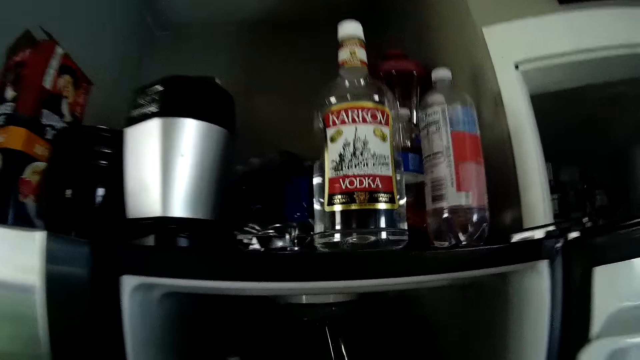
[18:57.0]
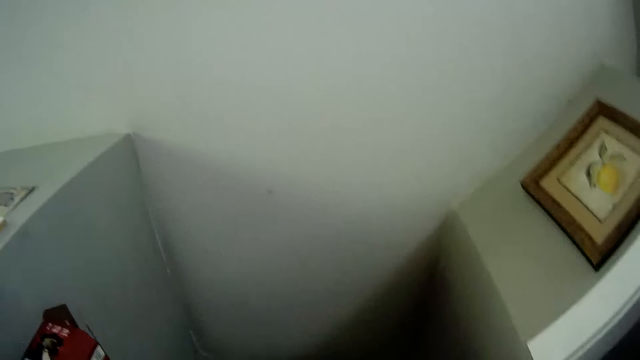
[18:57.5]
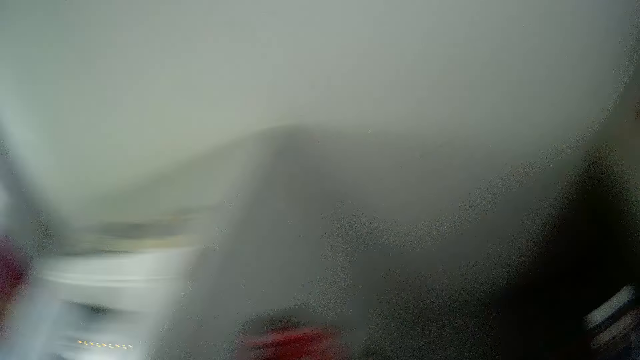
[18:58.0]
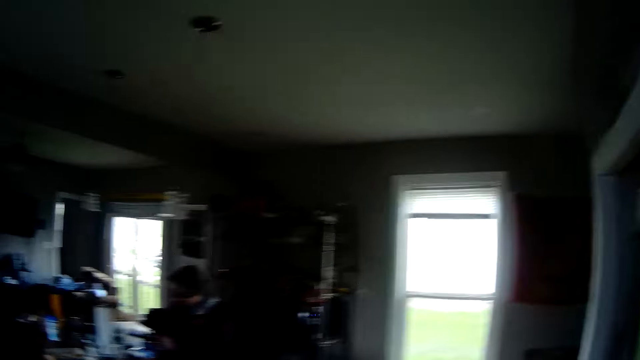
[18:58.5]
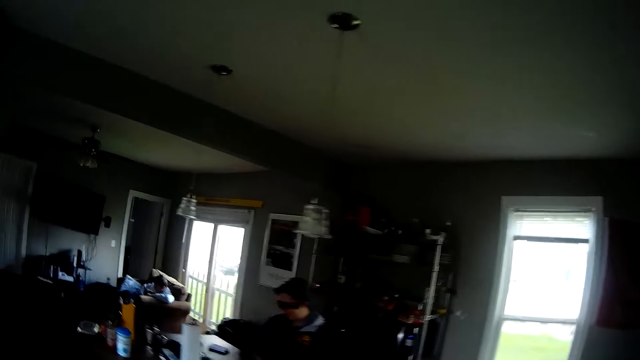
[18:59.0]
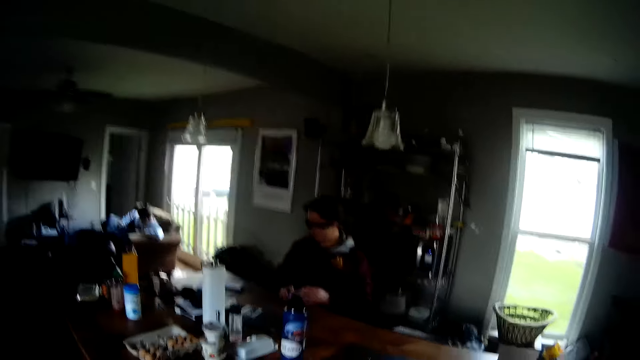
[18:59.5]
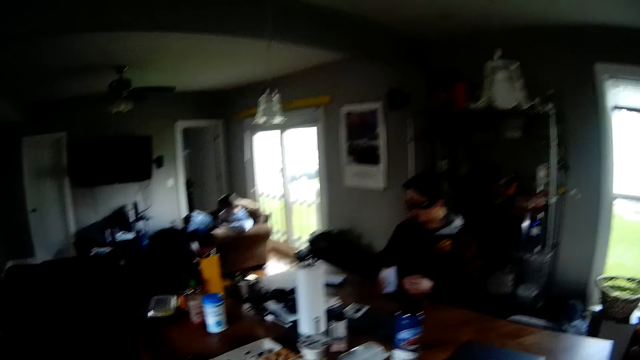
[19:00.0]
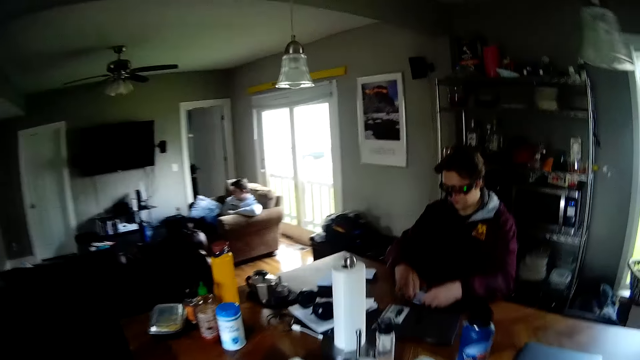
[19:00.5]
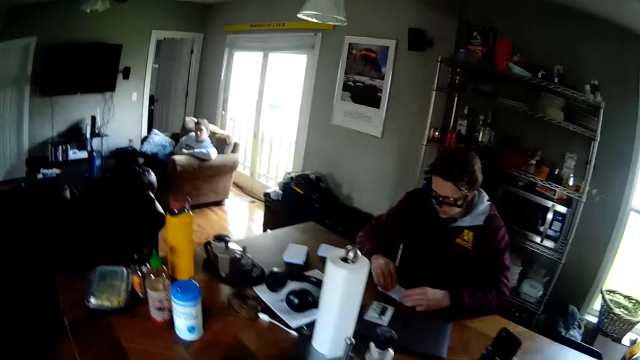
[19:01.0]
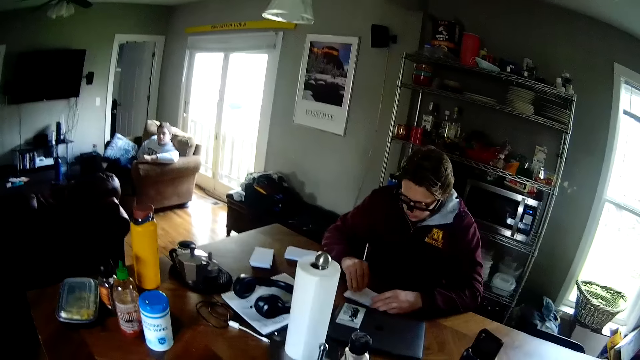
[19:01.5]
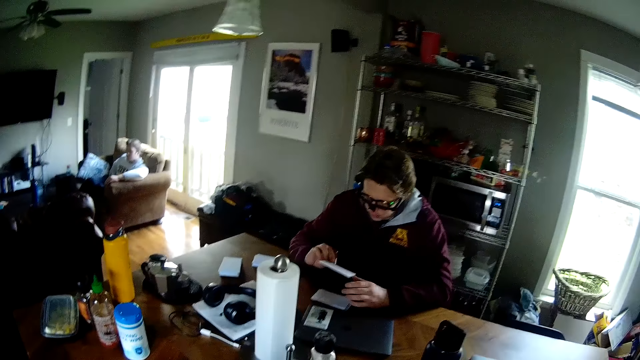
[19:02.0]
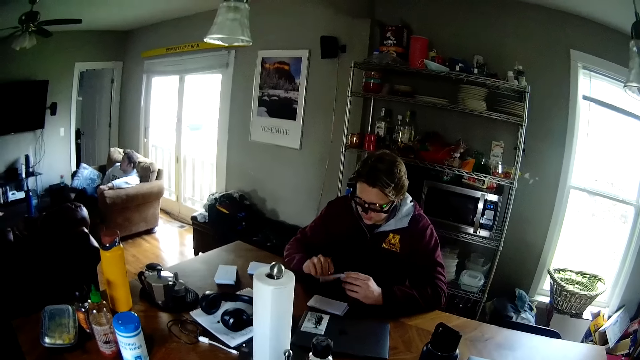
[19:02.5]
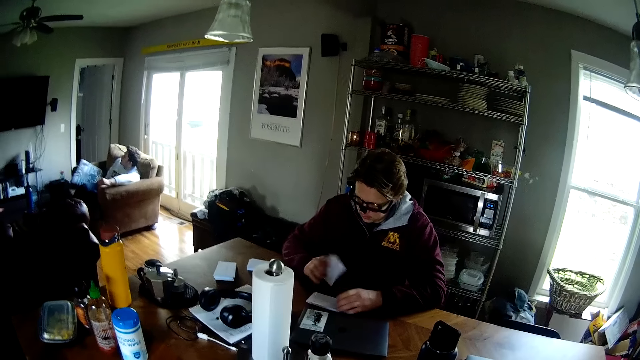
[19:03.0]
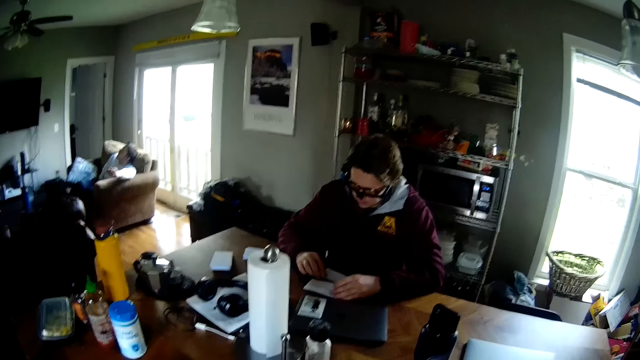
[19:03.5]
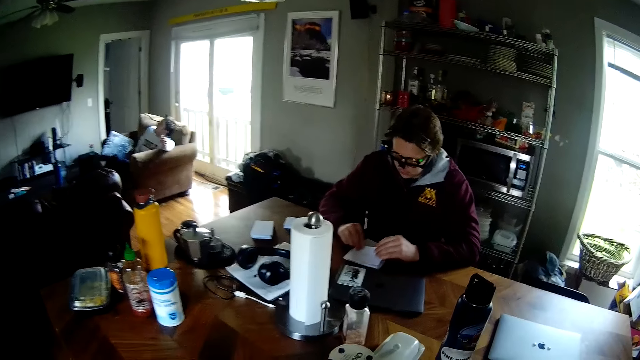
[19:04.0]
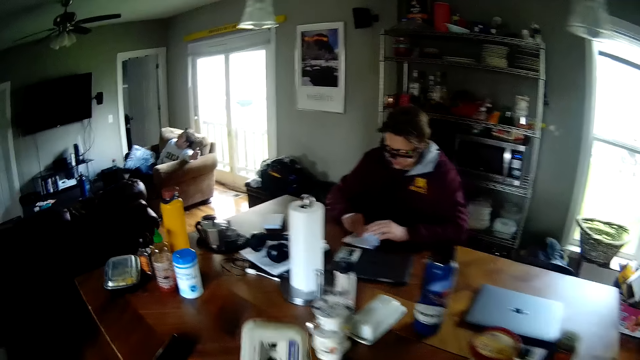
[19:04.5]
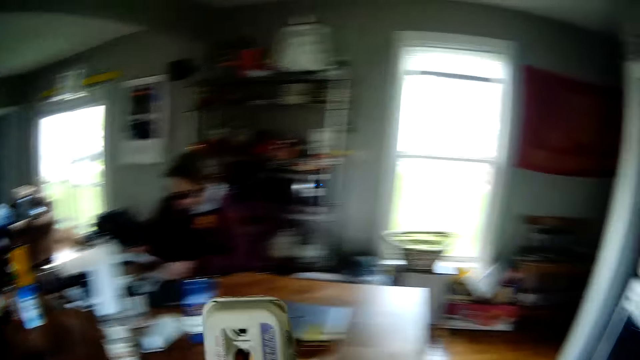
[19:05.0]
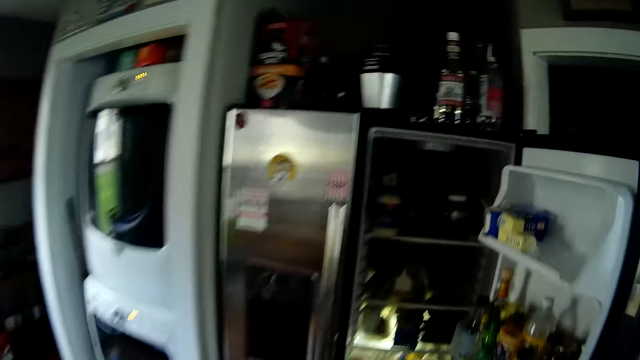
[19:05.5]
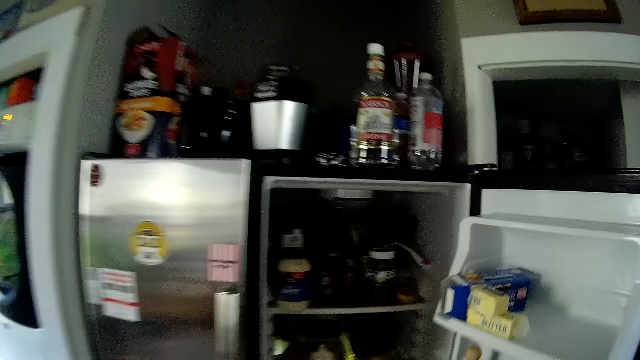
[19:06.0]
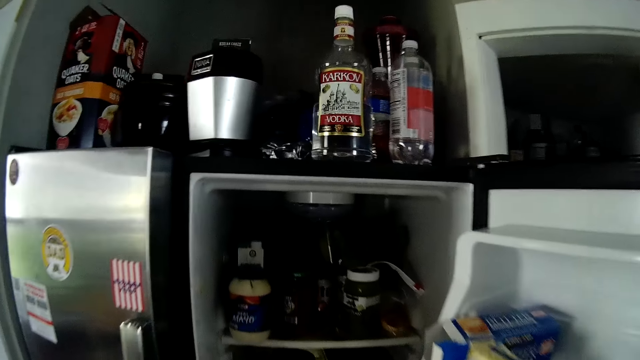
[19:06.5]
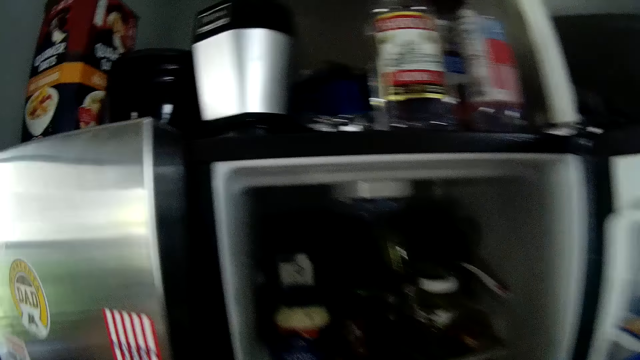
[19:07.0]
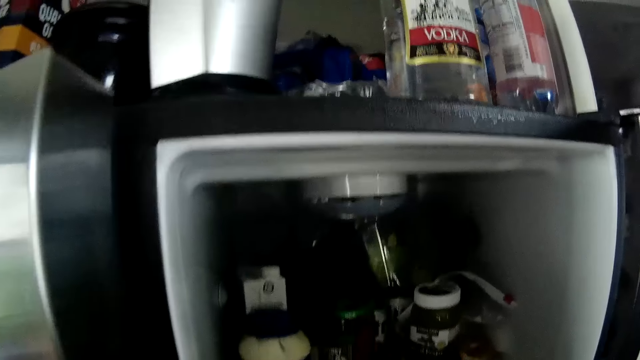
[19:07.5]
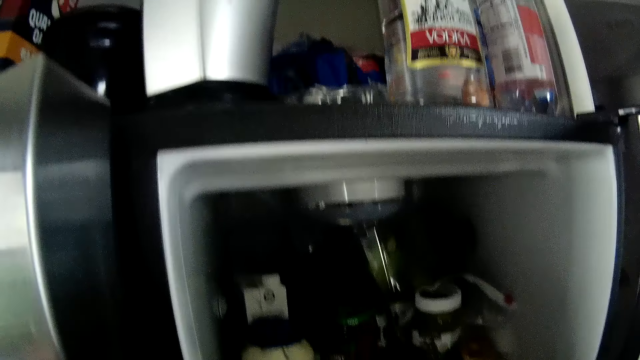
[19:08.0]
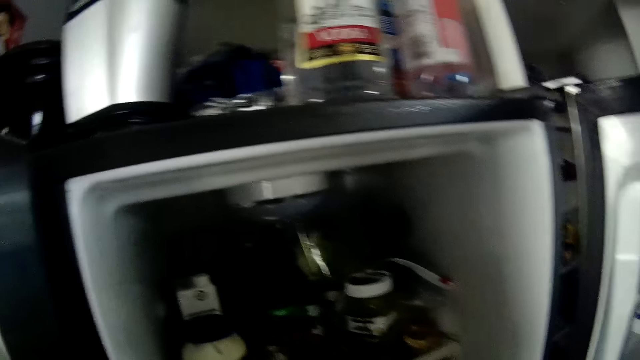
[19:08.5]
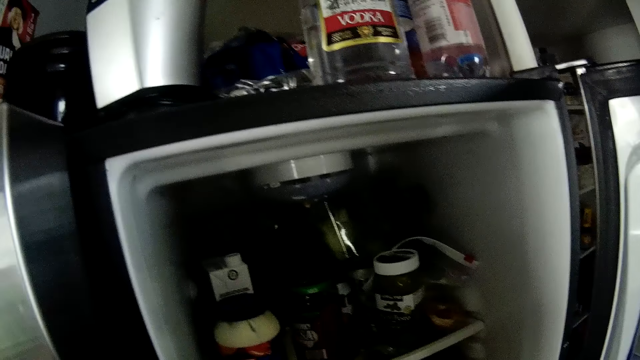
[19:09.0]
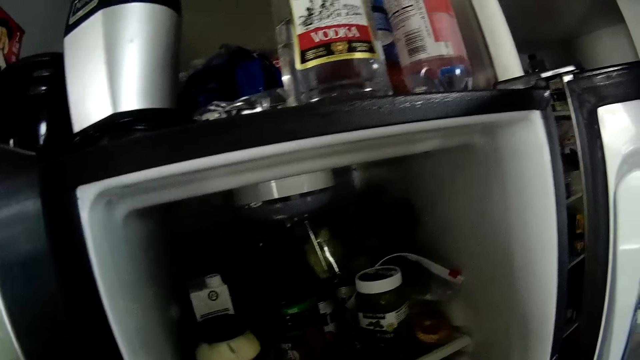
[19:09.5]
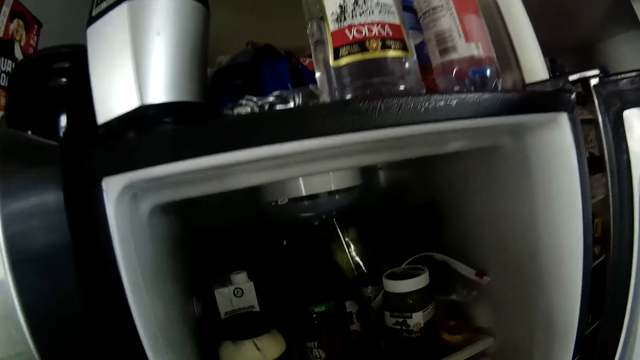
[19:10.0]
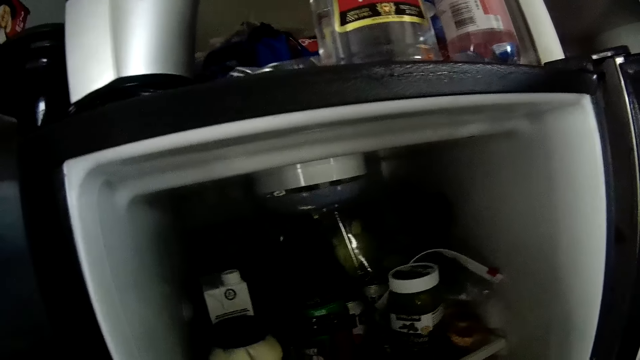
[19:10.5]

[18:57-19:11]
The camera wearer looks around. The man passes the deck of cards in his left hand to his right hand. The man hits the deck of cards in his right hand on the table. The camera wearer walks. The man places the deck of cards in his right hand on the table. The man picks up a card from the deck of cards on the table with his right hand. The man holds the card with both hands, flips the card over with his right hand, and drops the card on the table with his right hand. The man picks up a card from the deck of cards on the table with his right hand. The camera wearer picks up a pack of eggs on the table with his left hand. He drops the pack of eggs in the fridge with his left hand.

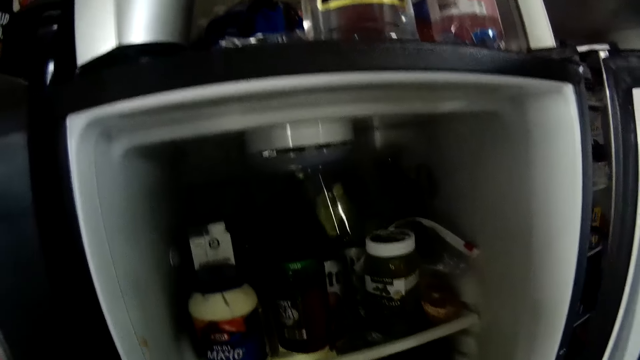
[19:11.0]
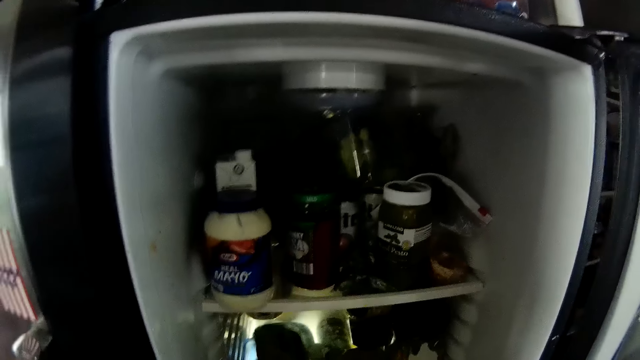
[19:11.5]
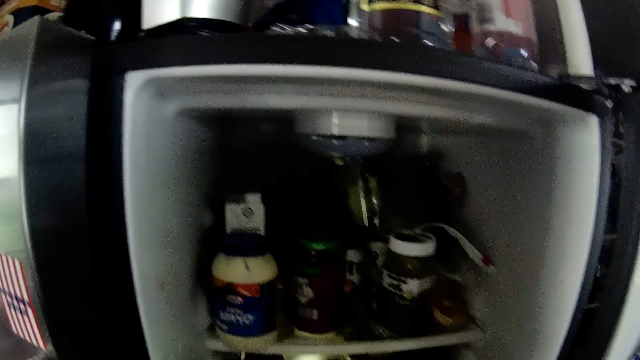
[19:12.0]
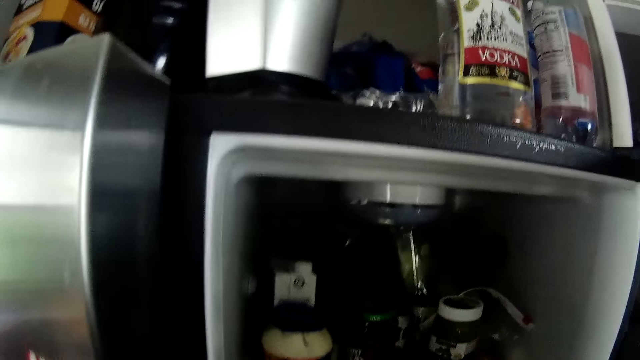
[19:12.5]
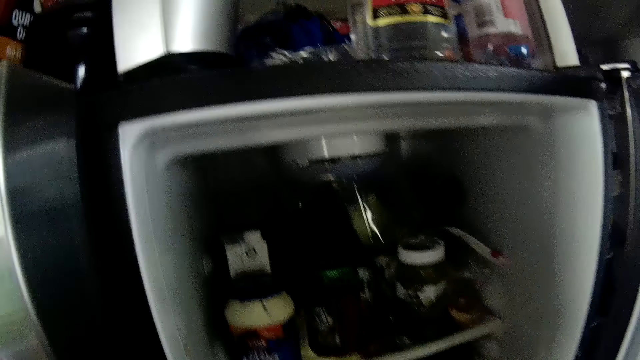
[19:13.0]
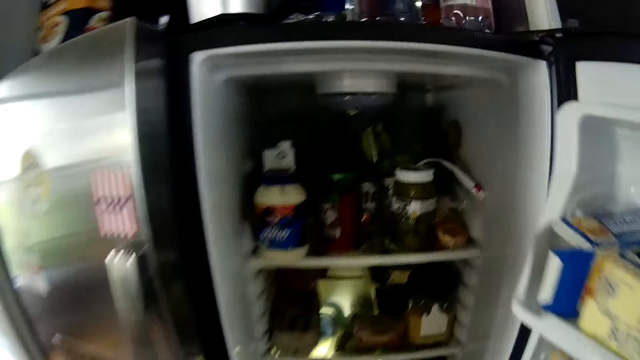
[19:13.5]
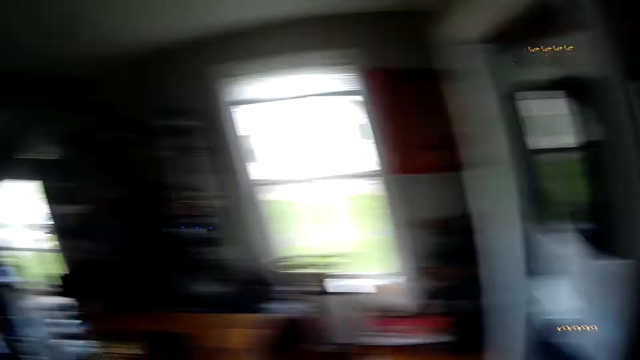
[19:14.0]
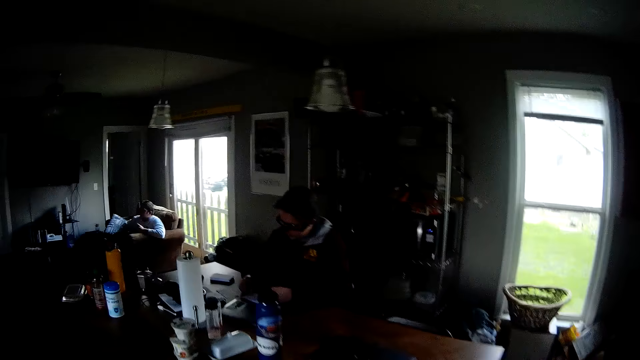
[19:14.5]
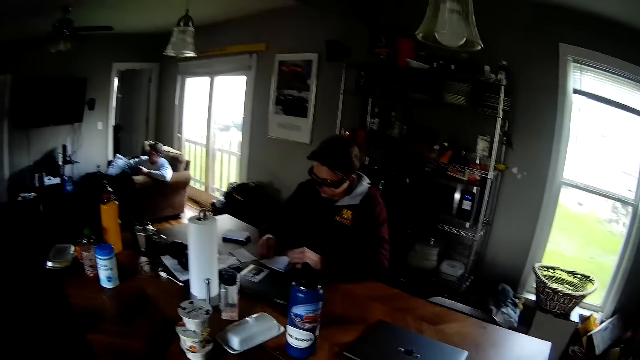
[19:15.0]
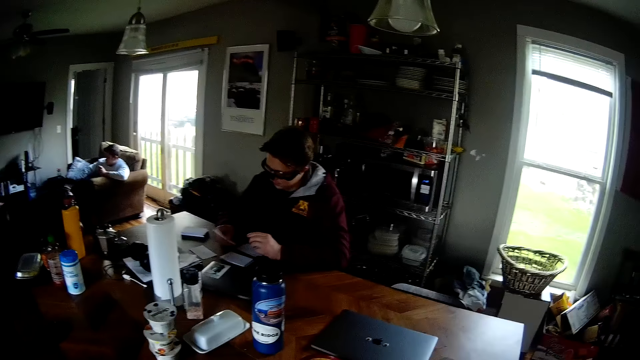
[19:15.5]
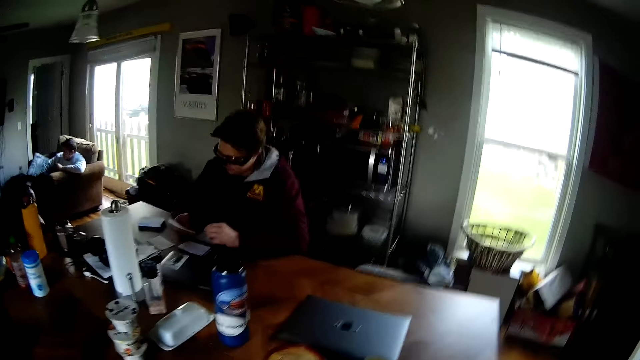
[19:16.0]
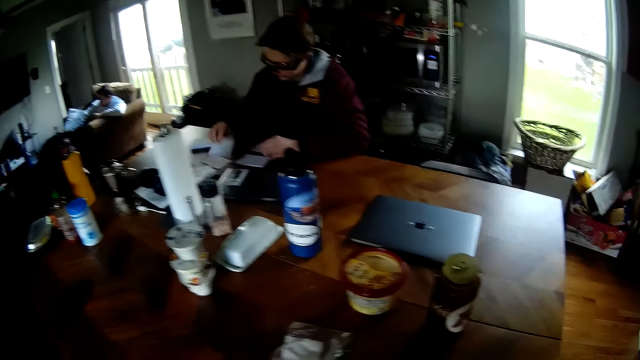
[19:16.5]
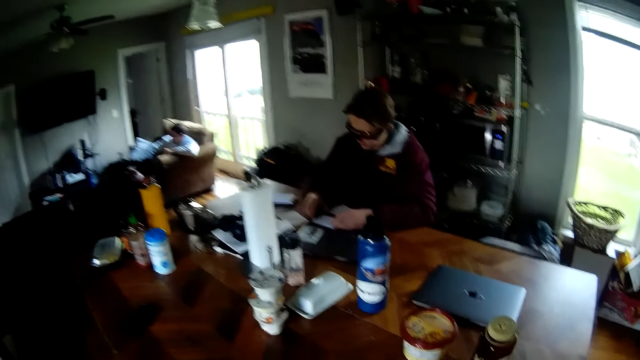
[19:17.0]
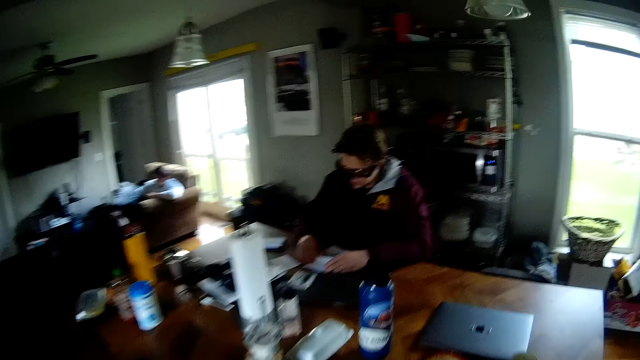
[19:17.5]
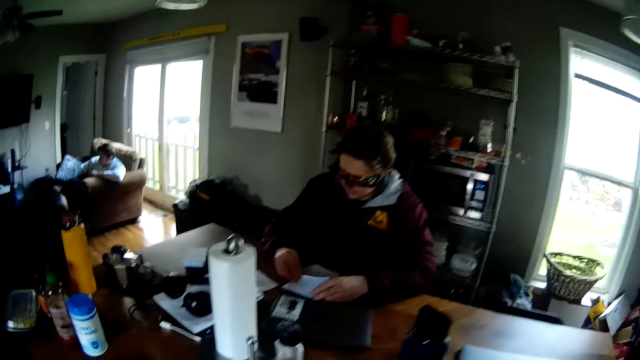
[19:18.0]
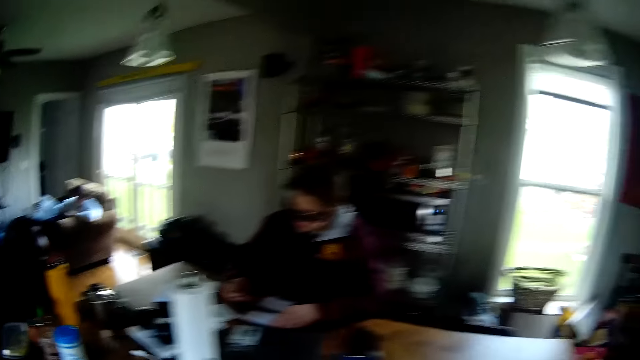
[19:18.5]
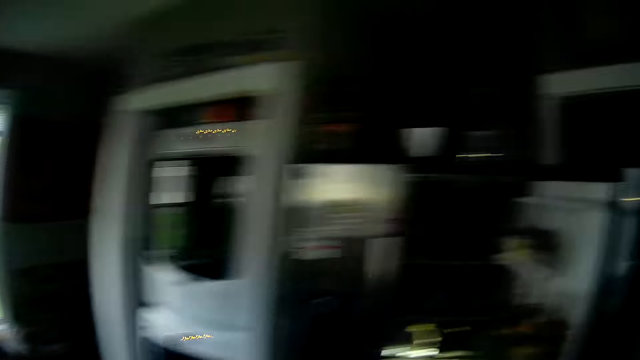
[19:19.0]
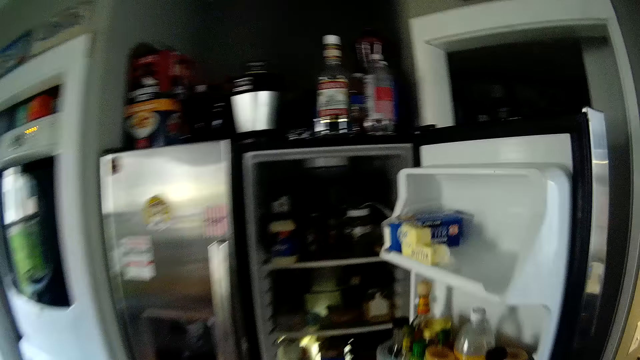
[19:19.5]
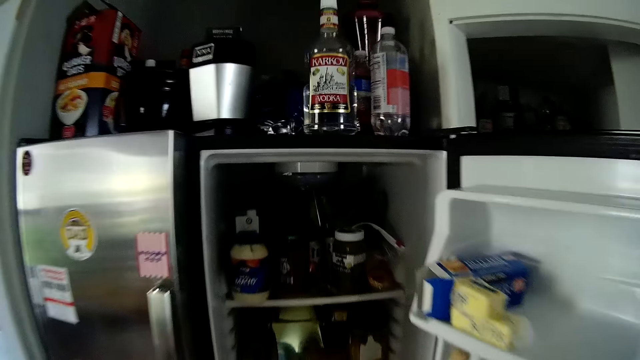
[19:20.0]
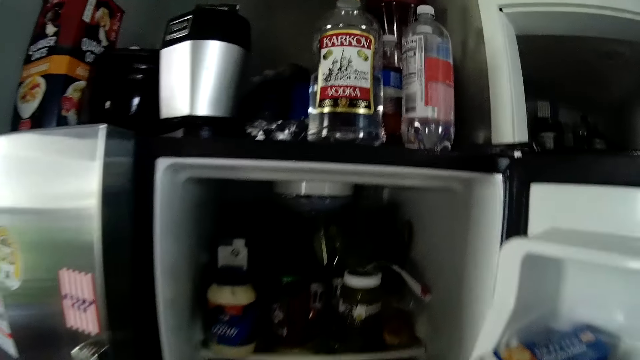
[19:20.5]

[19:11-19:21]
The man picks up a card from a first deck of cards on the table with his right hand. The man drops the card on a third deck of cards on the table with his right hand. The camera wearer looks around. The man picks up a card from the first deck of cards on the table with his right hand.
